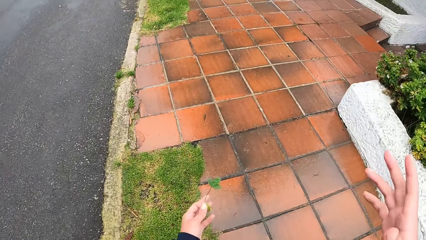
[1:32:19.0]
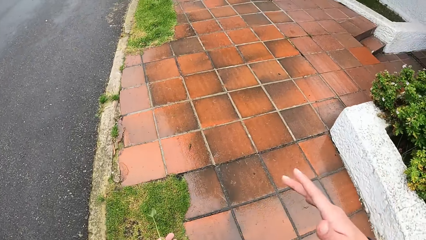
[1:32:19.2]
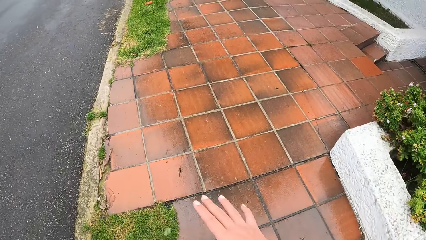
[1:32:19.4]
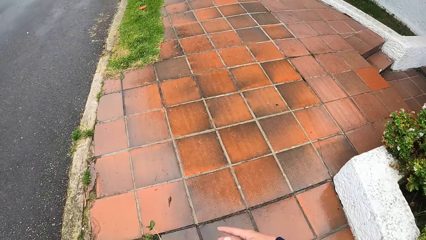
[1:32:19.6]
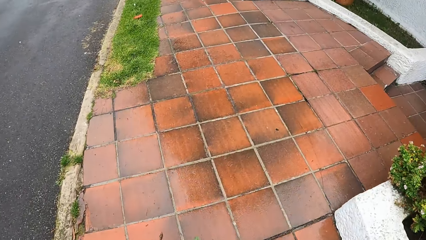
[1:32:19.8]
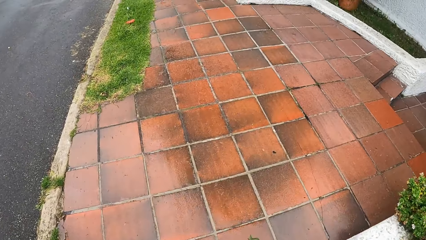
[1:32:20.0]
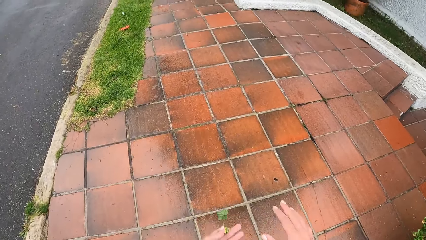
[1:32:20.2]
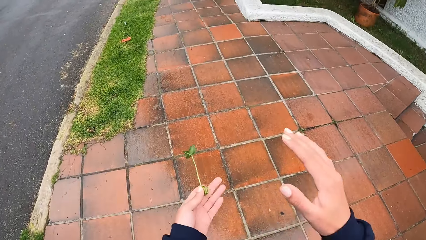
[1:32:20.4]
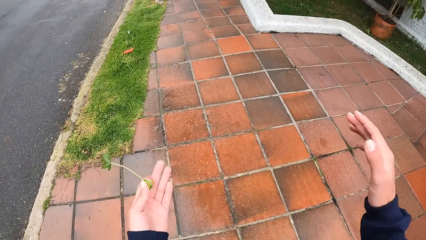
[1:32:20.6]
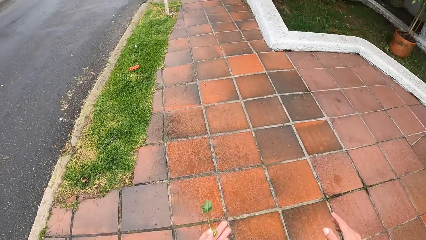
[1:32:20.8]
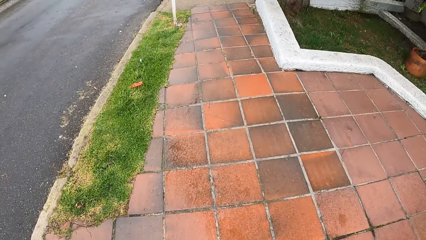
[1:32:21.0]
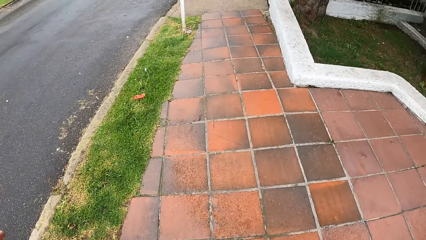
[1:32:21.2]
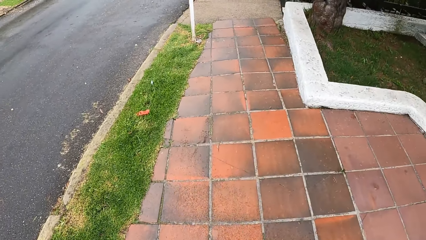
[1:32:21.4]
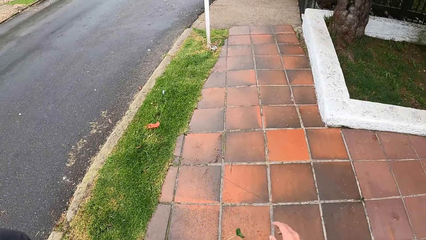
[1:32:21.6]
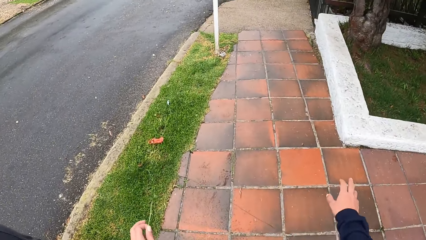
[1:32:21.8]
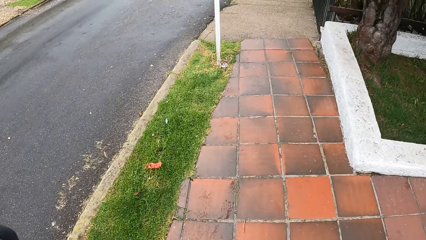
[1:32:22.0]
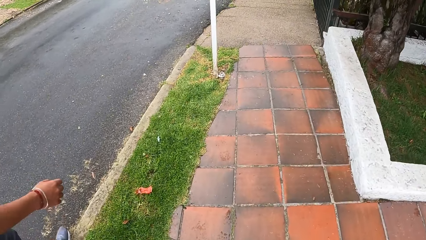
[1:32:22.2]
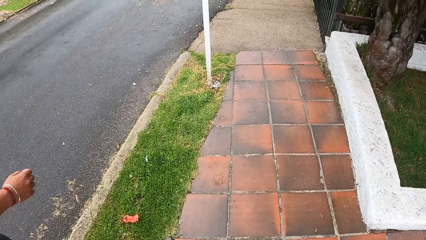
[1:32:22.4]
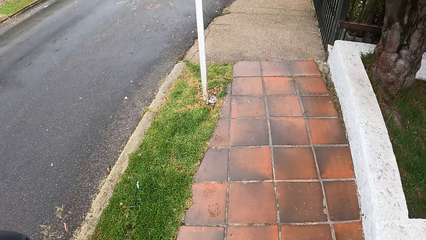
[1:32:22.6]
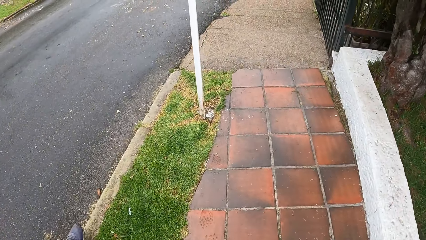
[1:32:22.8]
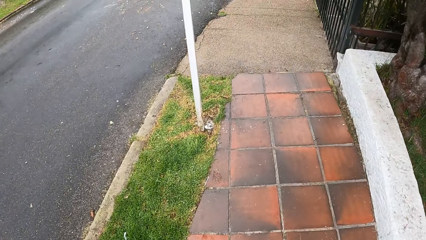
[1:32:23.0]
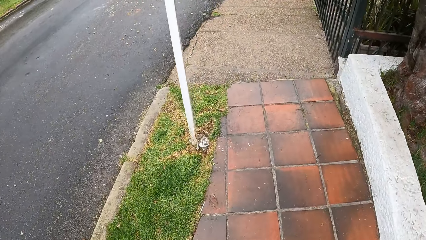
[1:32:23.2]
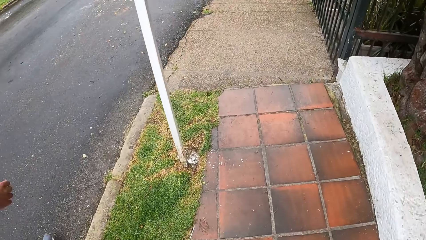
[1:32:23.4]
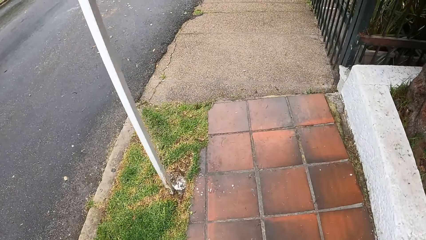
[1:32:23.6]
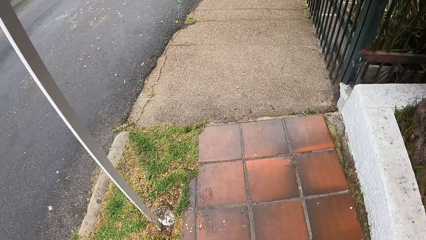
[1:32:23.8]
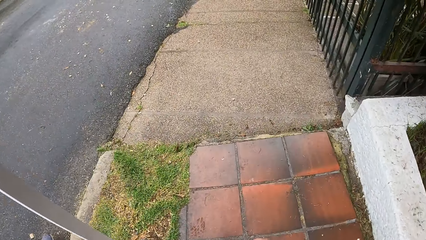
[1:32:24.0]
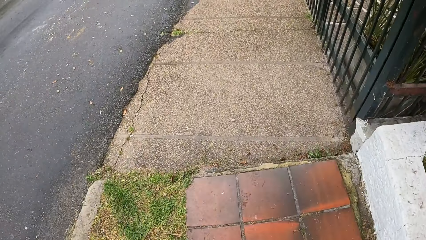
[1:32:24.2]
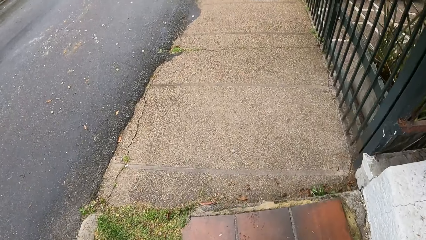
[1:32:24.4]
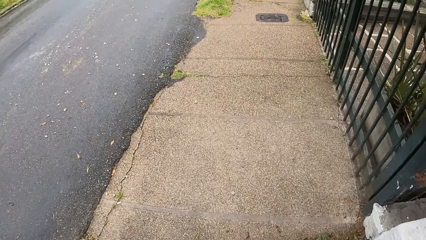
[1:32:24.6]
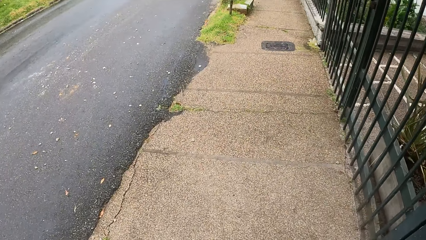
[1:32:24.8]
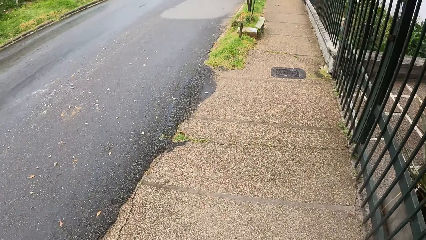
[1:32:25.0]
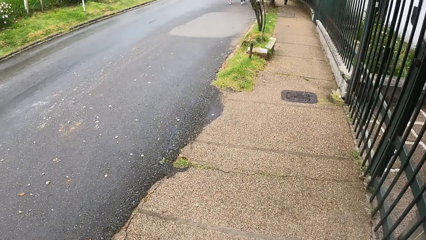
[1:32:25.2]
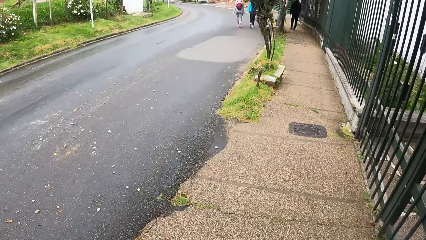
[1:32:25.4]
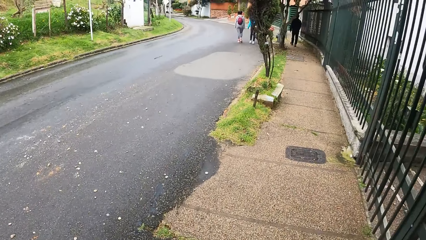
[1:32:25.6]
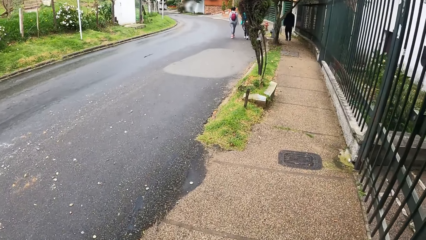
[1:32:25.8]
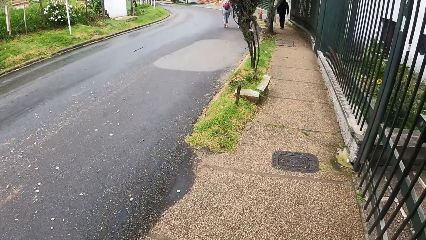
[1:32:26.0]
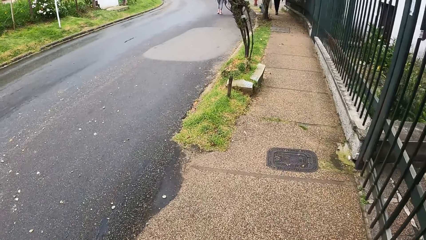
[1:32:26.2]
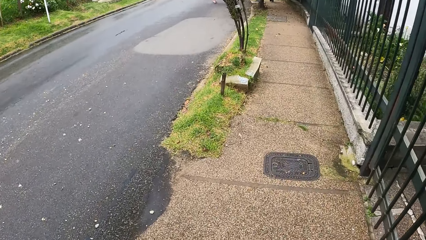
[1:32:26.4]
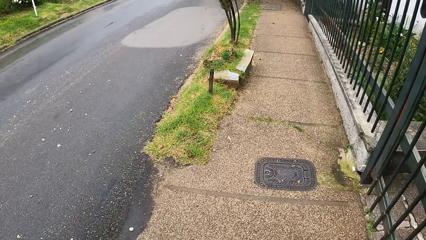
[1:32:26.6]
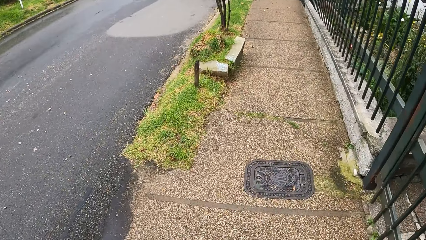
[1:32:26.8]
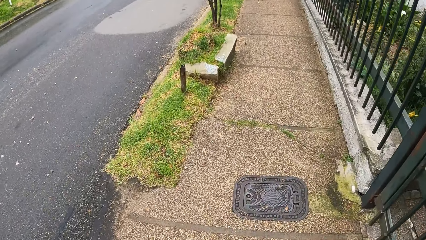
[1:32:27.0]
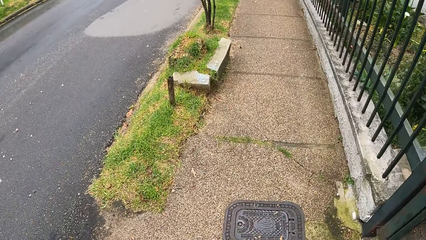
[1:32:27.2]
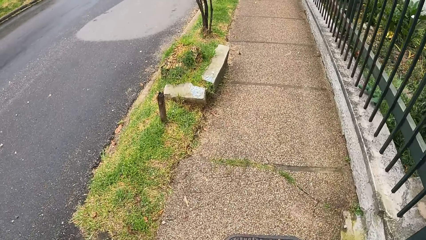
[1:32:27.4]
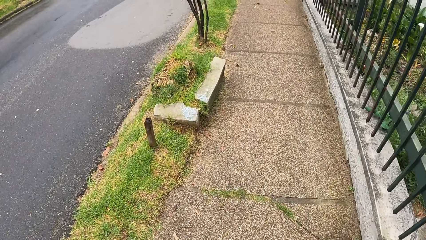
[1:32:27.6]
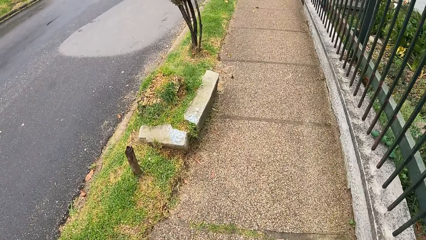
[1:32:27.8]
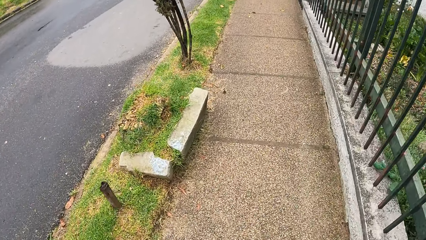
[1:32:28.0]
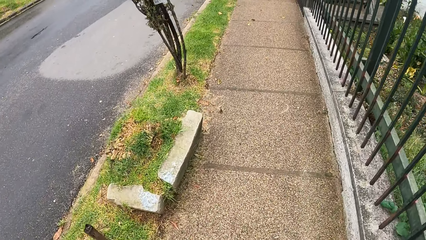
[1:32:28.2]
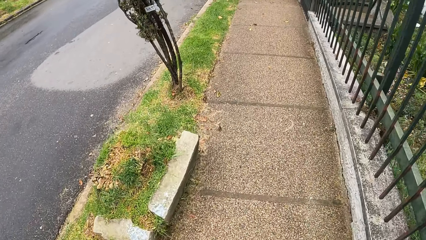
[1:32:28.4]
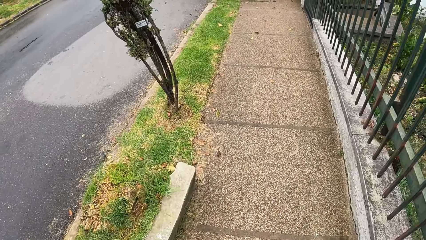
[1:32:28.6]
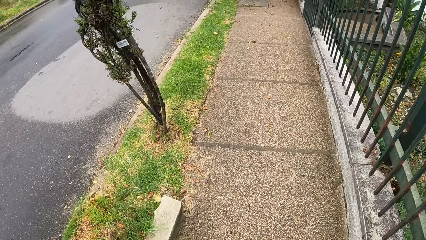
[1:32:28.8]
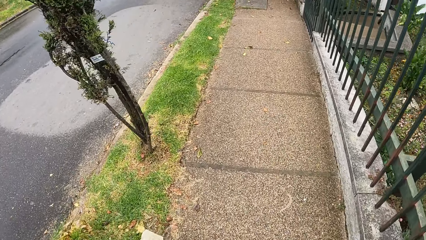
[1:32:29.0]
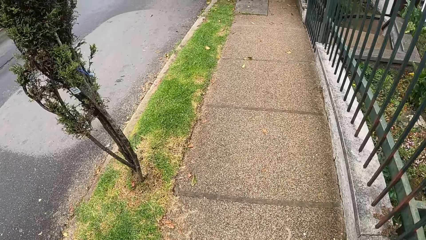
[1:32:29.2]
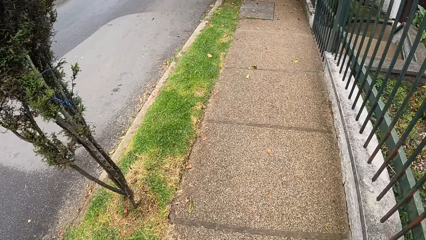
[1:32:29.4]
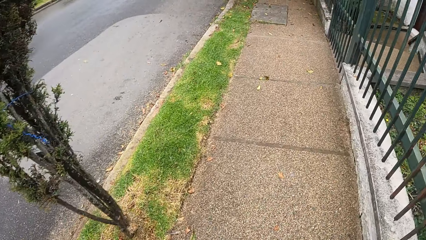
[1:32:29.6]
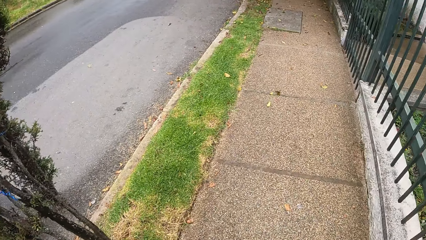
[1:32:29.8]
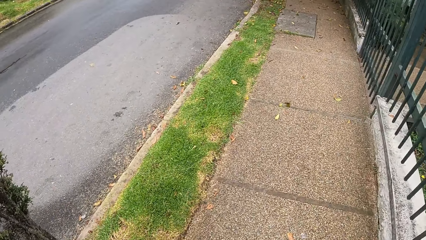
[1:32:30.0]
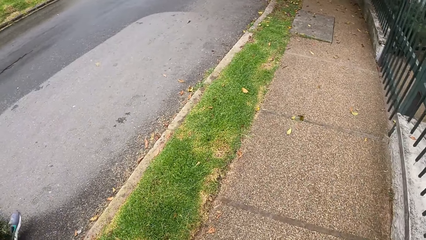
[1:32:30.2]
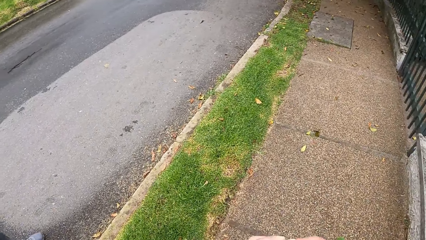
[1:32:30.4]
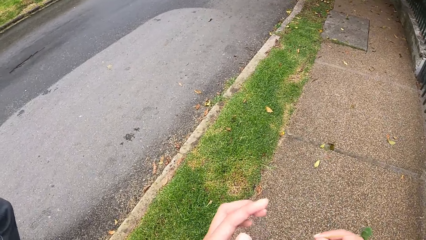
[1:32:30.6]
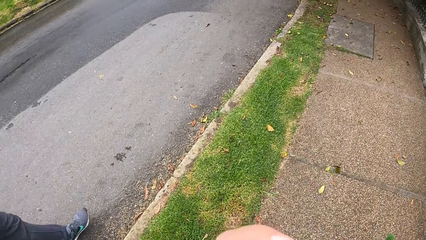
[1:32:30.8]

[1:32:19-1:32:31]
The camera wearer walks on the walkway.
